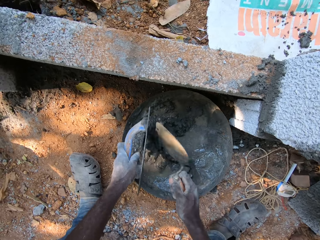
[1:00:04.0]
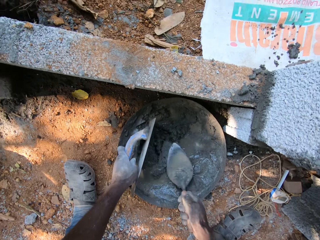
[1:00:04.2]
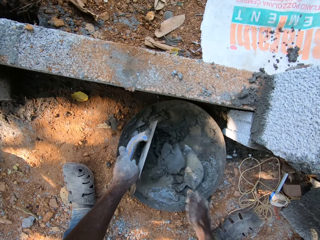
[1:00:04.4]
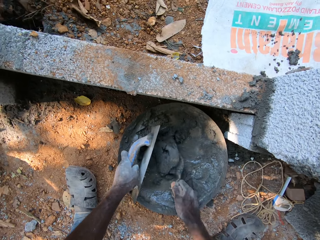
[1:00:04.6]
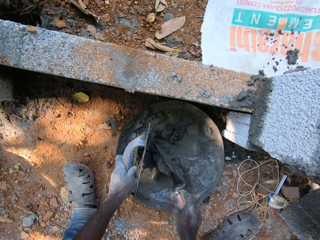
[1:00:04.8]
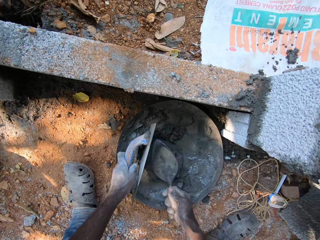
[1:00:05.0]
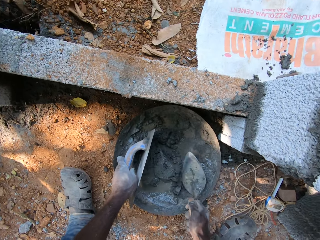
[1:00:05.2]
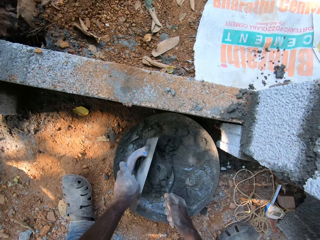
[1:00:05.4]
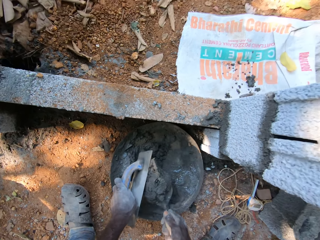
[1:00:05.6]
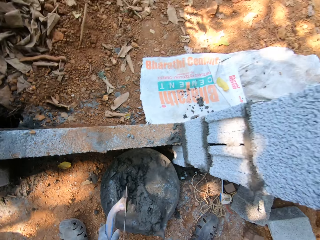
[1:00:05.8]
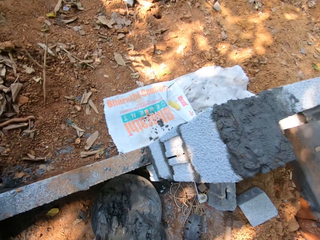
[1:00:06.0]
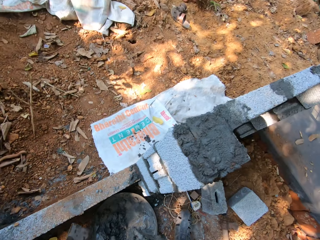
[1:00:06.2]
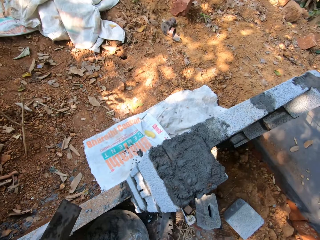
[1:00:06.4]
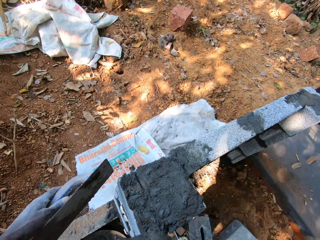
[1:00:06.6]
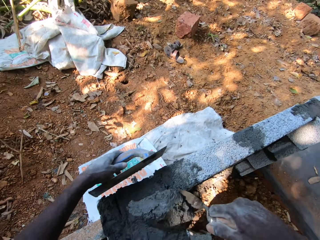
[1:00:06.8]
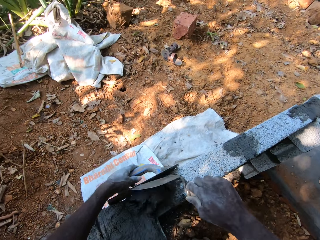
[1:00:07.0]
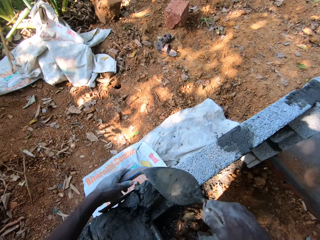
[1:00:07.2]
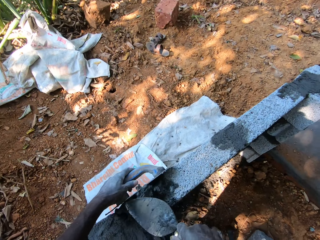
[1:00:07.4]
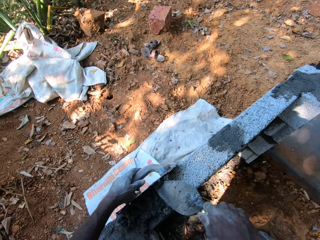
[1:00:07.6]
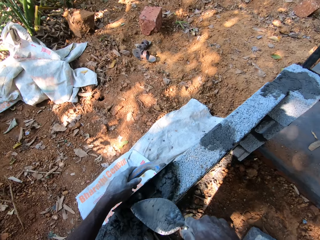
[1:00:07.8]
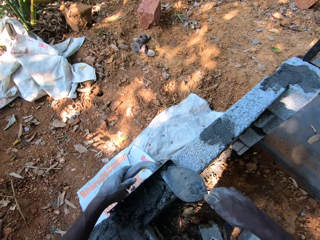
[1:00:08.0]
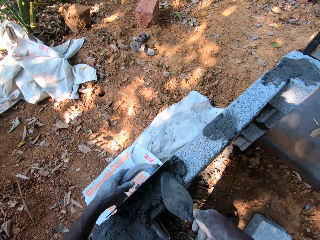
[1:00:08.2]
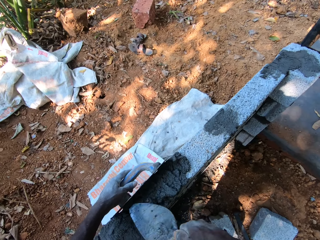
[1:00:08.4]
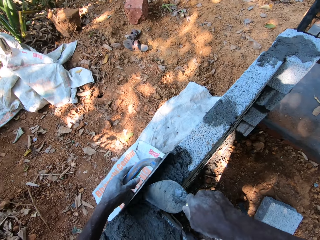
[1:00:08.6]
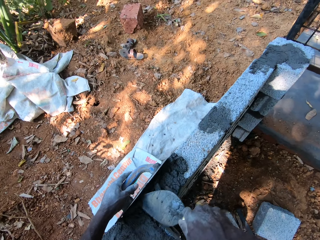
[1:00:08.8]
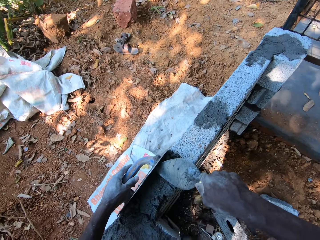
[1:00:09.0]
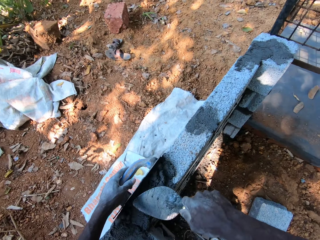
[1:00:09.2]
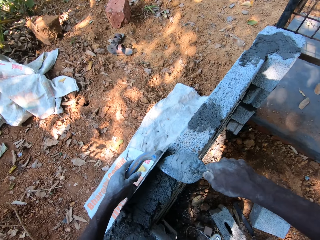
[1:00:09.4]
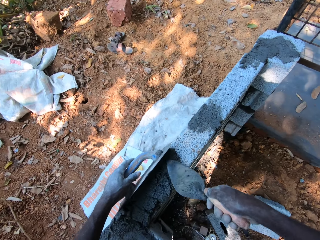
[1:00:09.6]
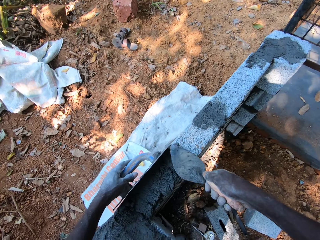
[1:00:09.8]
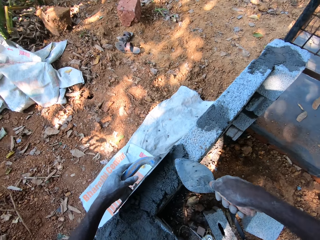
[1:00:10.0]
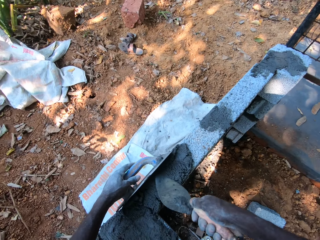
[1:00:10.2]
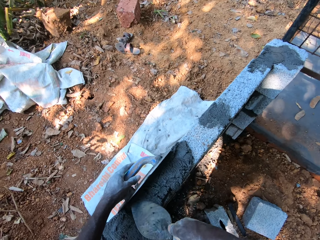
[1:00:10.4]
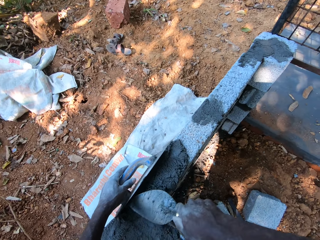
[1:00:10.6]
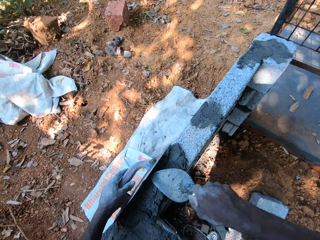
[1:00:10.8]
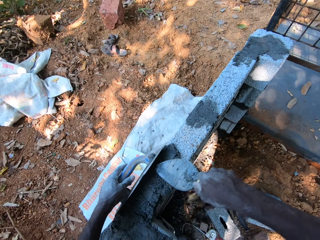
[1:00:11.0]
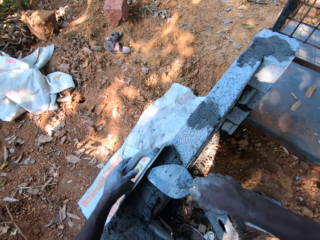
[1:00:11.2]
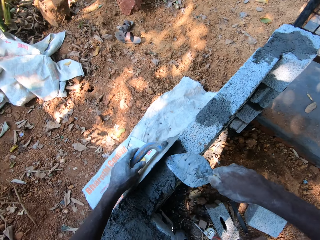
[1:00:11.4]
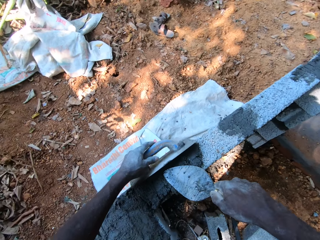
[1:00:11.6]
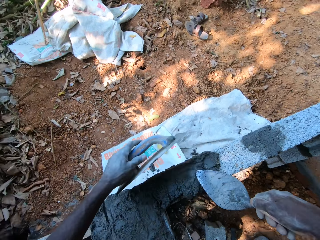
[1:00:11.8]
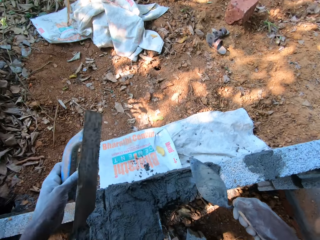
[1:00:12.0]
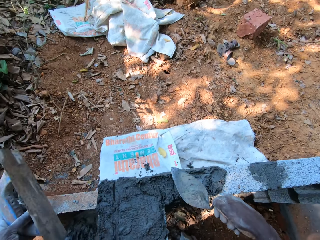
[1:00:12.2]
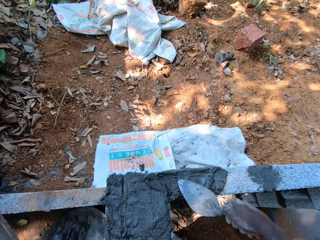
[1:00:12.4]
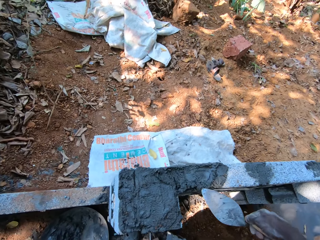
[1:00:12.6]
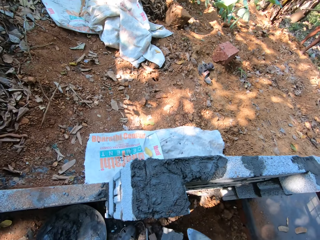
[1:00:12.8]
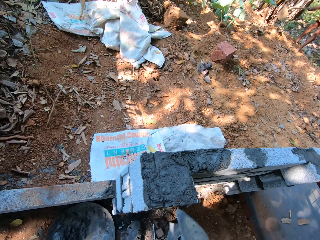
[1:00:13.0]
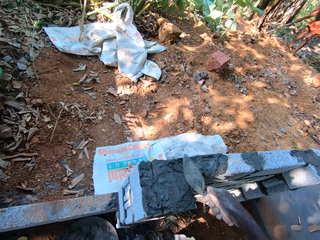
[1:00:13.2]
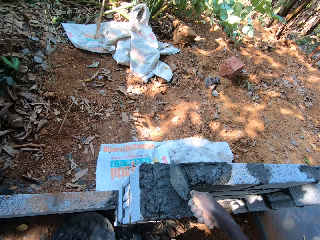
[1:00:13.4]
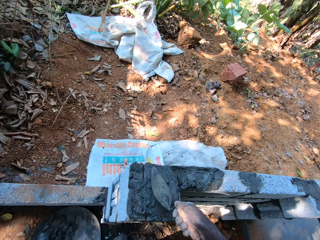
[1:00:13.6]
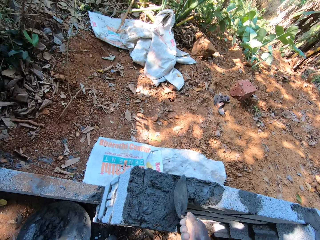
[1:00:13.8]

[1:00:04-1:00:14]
The camera wearer packs mortar from the head pan with the hand trowel in his right hand. He mixes the cement. He pours the mortar on the block wall with the hand trowel in his right hand. He holds the steel trowel on the block wall with his left hand. He plasters the mortar on the block wall with the hand trowel in his right hand.

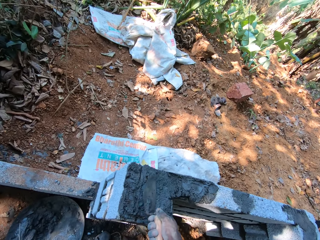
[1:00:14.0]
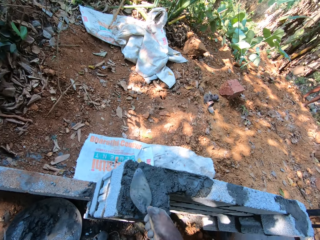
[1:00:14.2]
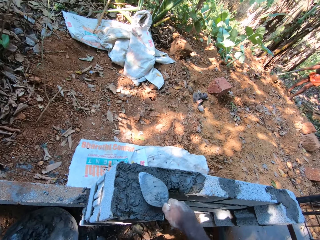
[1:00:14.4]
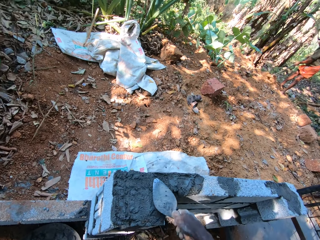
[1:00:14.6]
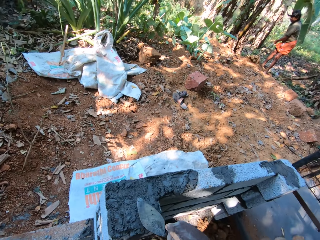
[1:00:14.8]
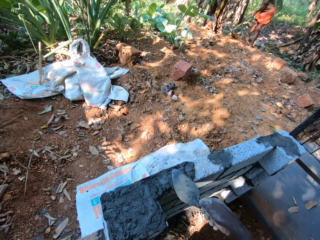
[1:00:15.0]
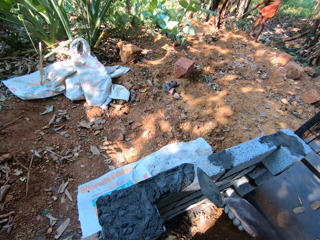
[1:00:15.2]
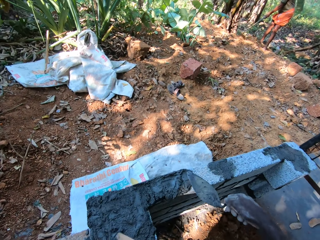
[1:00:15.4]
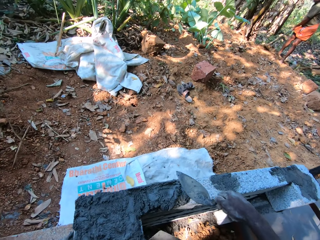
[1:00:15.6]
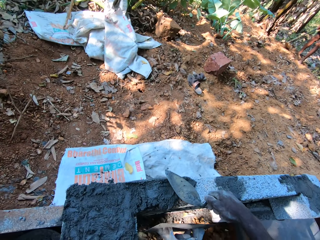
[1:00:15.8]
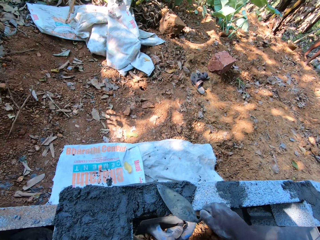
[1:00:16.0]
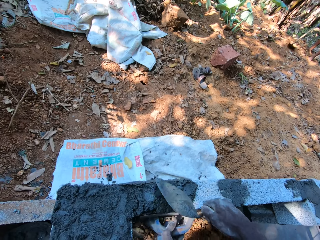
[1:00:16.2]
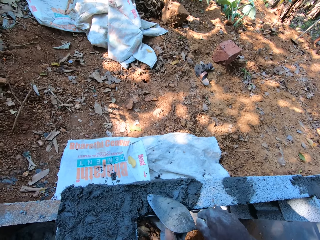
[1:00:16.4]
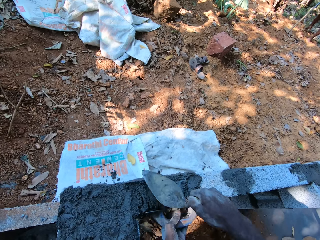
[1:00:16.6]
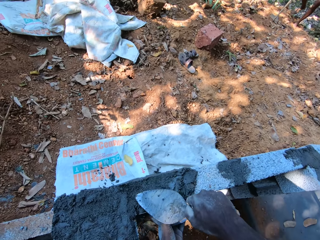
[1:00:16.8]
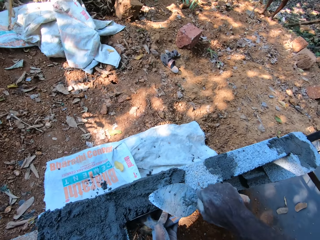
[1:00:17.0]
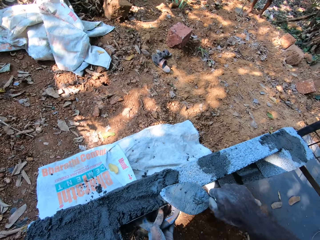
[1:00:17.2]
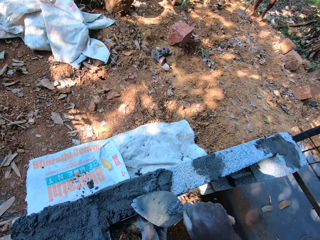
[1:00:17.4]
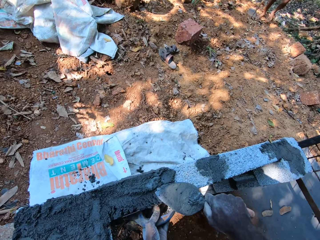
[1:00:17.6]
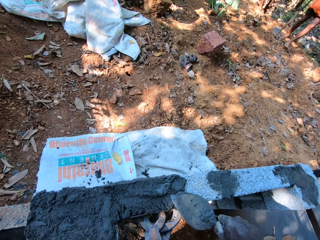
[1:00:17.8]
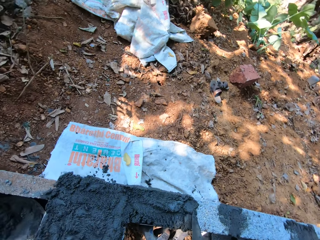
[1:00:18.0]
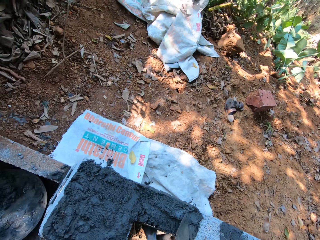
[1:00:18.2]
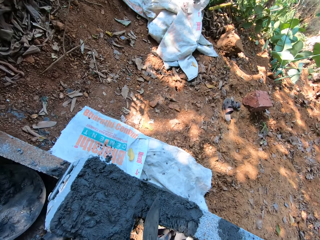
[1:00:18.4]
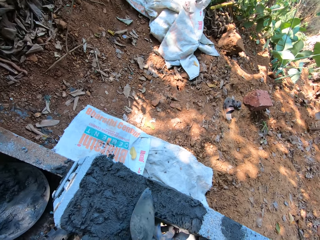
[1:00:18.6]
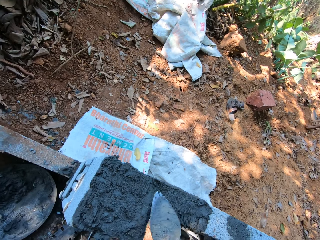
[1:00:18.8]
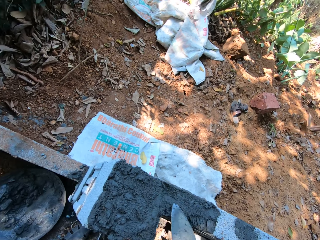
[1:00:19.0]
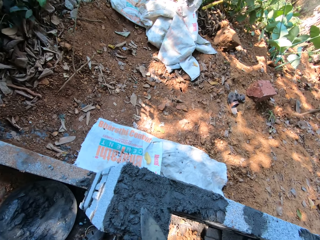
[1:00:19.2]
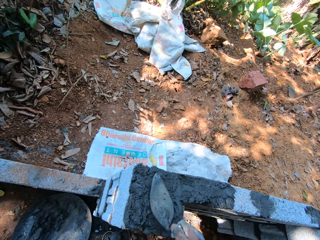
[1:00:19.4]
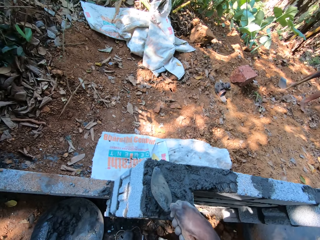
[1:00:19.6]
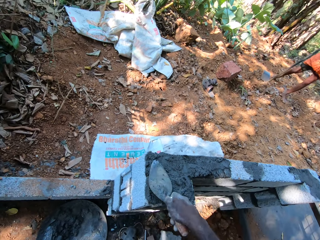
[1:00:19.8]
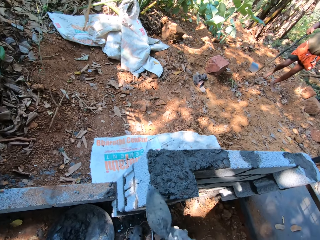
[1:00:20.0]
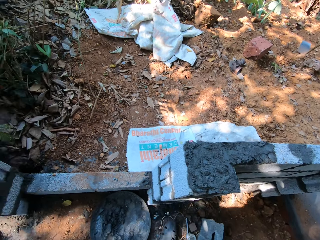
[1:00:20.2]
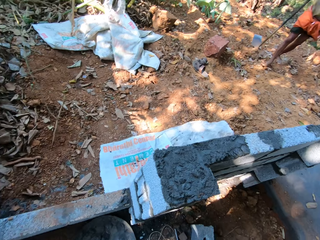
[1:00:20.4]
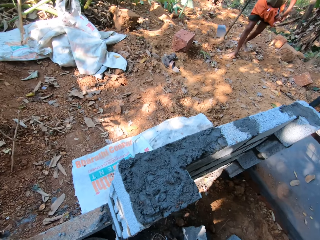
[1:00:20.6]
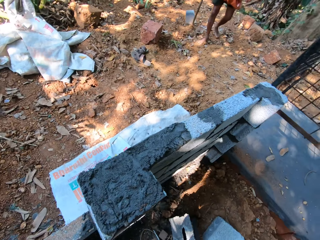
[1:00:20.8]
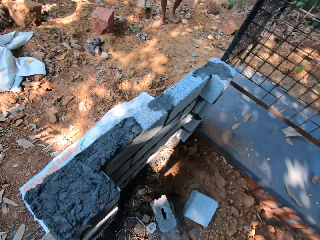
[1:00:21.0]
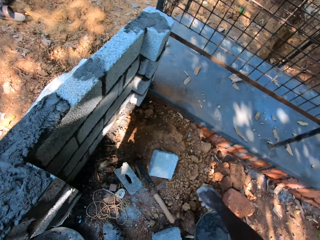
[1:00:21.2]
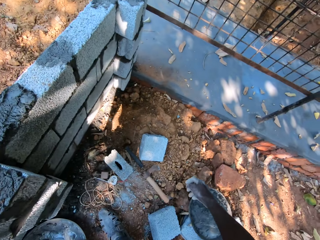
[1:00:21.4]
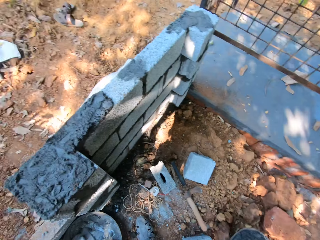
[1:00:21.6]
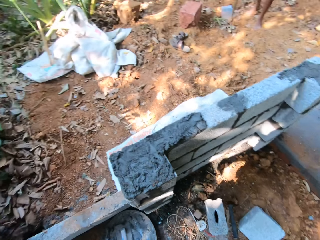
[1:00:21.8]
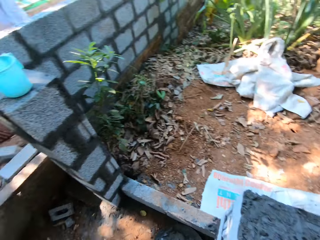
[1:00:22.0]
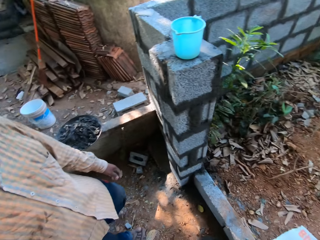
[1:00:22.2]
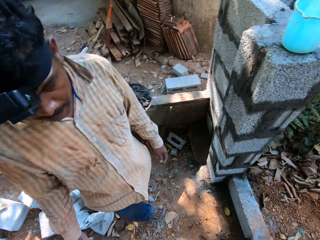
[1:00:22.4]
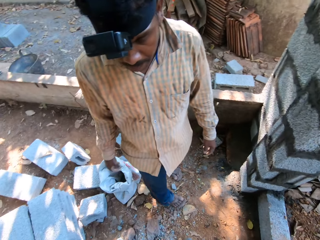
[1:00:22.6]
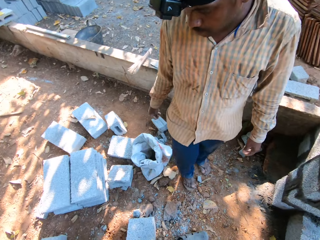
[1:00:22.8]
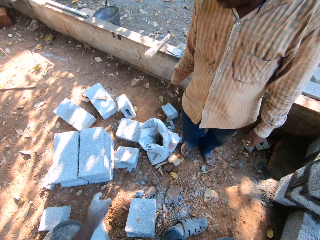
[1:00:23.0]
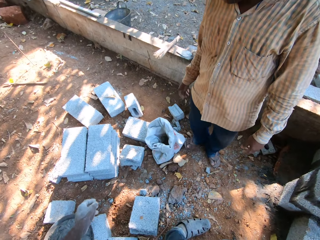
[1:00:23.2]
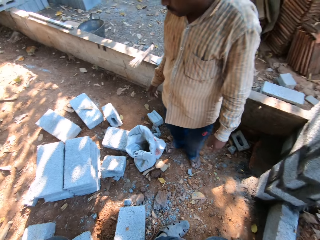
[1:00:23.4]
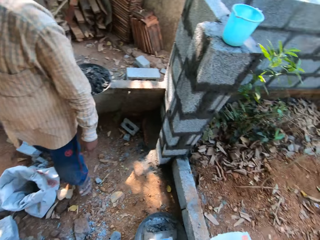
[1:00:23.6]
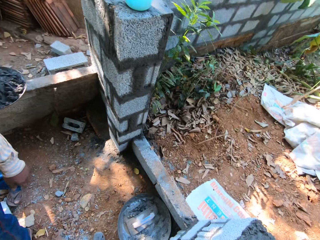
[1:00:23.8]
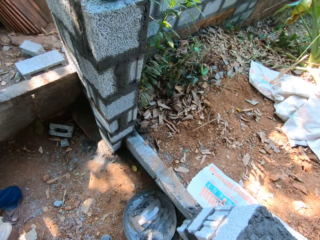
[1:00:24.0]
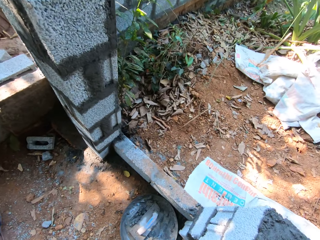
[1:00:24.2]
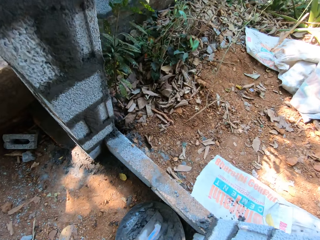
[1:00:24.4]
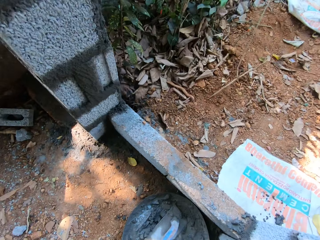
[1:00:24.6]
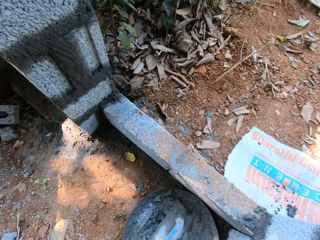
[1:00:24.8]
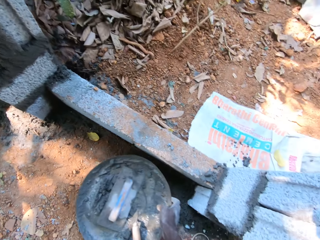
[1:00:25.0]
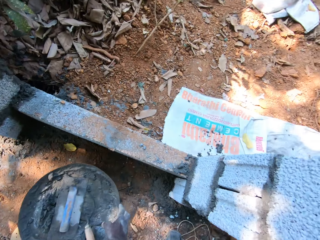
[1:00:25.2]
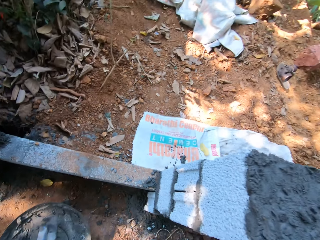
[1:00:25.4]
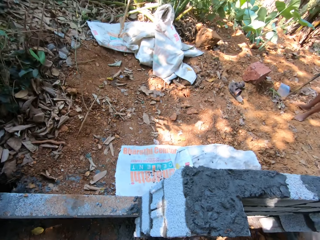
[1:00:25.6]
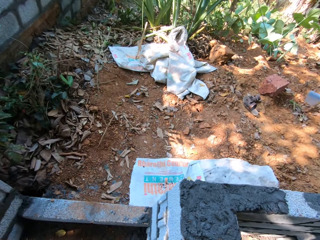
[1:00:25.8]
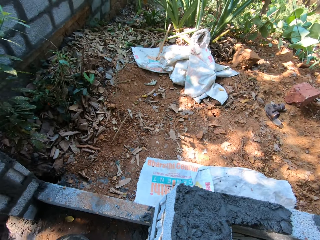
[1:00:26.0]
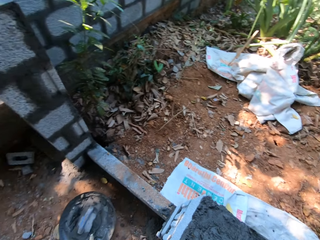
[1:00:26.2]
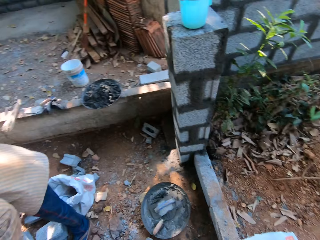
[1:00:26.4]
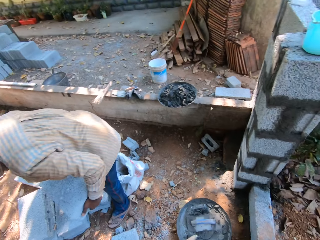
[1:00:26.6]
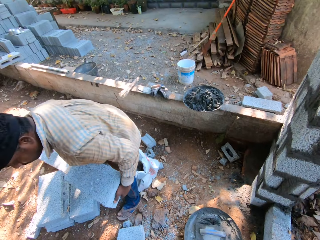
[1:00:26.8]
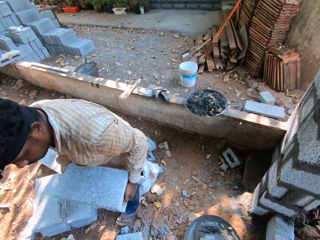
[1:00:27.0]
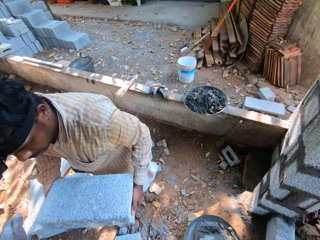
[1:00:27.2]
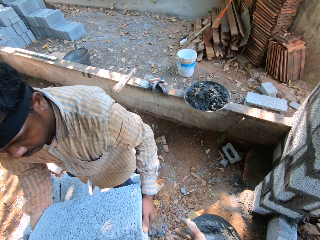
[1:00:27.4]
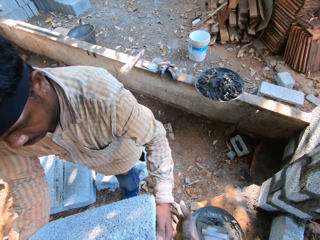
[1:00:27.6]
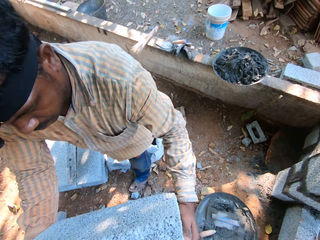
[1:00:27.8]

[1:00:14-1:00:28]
The camera wearer places the steel trowel on the side of the block wall with his left hand. He drops the hand trowel on the ground with his right hand. He shifts the head pan on the ground with his right hand. A man holds a concrete block with both hands.
